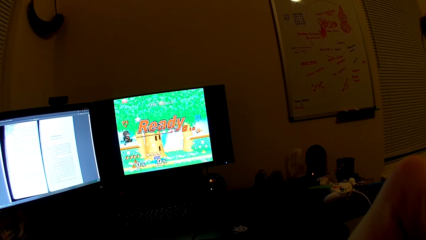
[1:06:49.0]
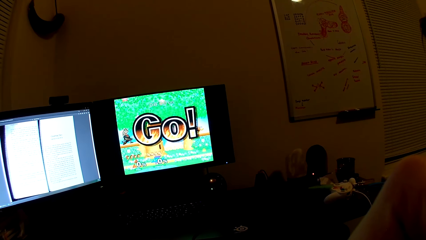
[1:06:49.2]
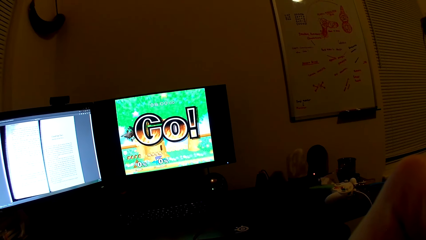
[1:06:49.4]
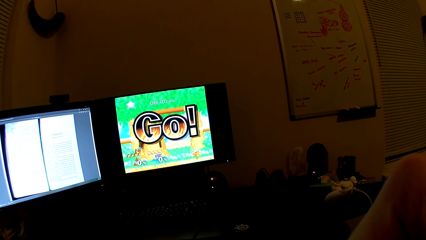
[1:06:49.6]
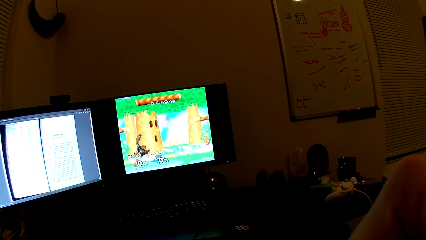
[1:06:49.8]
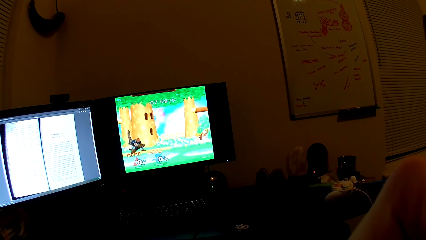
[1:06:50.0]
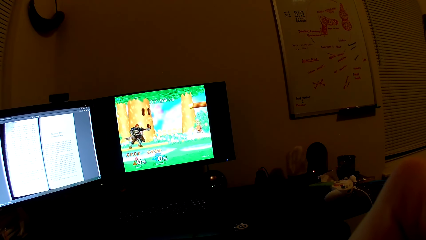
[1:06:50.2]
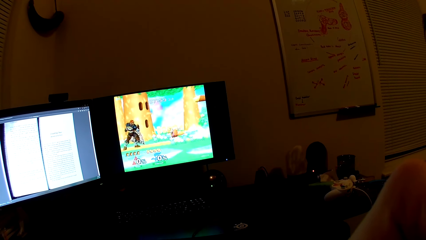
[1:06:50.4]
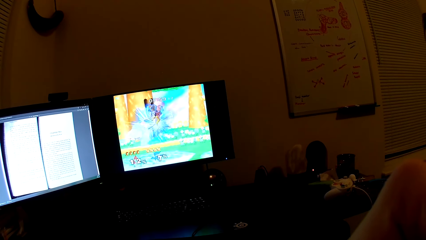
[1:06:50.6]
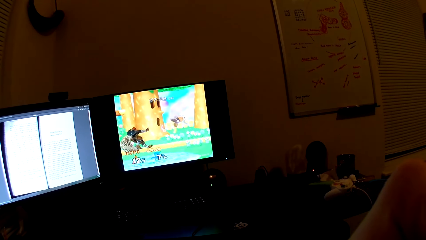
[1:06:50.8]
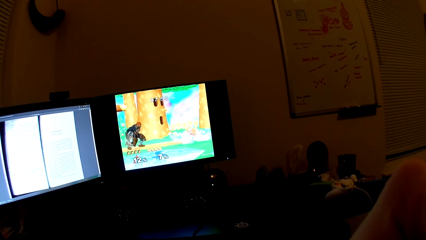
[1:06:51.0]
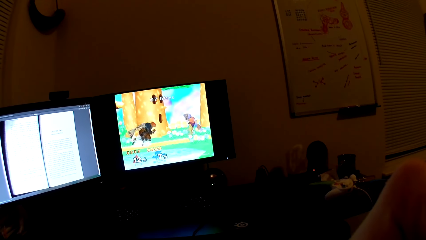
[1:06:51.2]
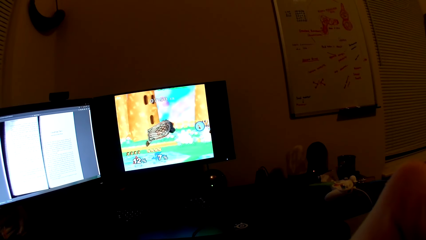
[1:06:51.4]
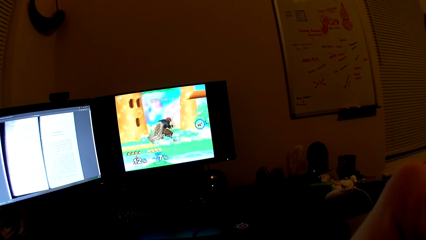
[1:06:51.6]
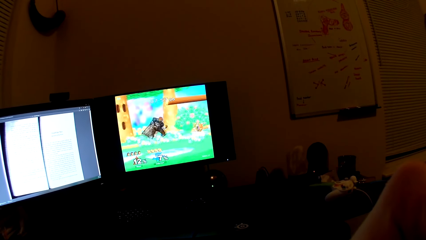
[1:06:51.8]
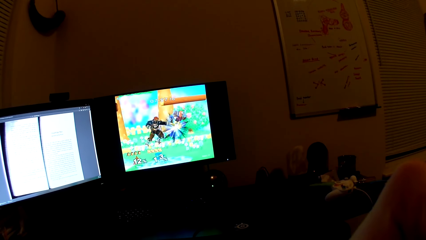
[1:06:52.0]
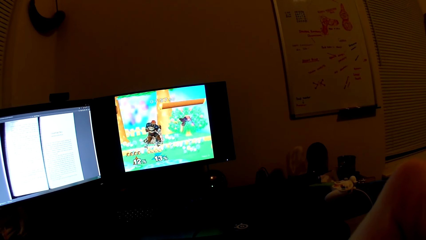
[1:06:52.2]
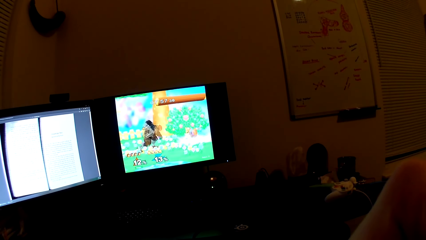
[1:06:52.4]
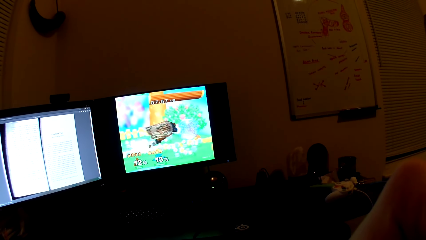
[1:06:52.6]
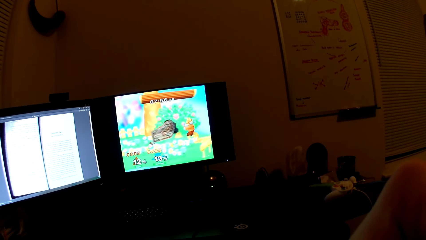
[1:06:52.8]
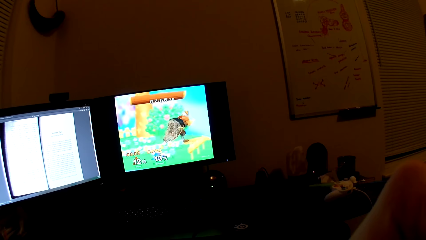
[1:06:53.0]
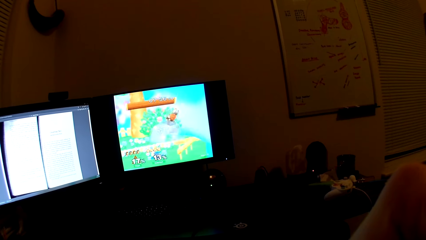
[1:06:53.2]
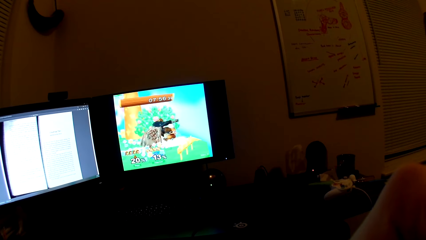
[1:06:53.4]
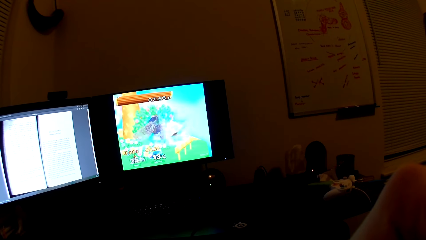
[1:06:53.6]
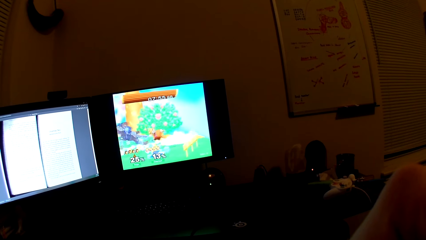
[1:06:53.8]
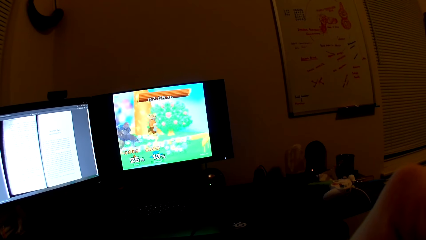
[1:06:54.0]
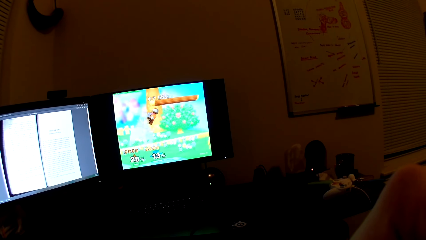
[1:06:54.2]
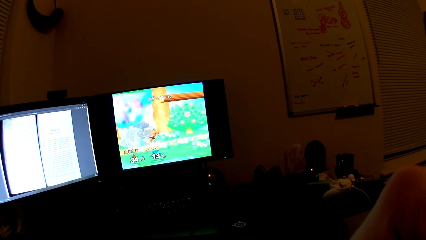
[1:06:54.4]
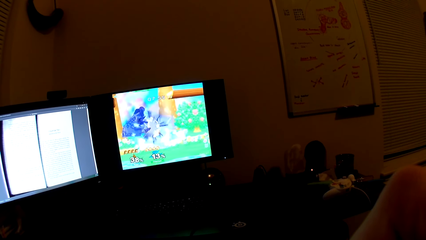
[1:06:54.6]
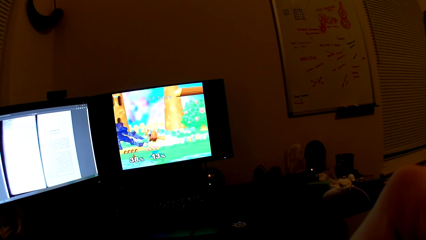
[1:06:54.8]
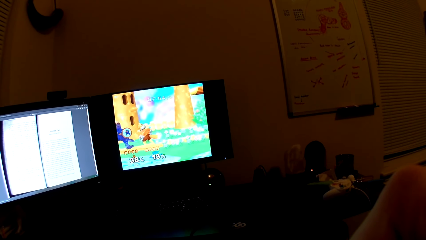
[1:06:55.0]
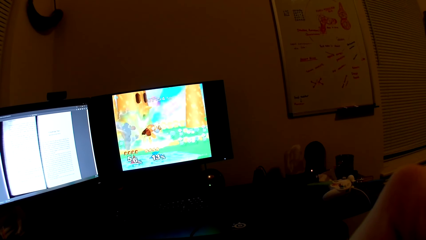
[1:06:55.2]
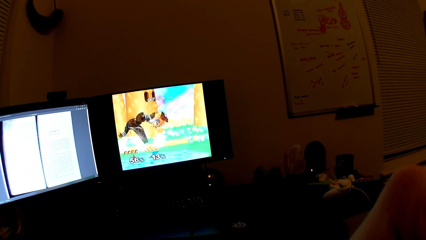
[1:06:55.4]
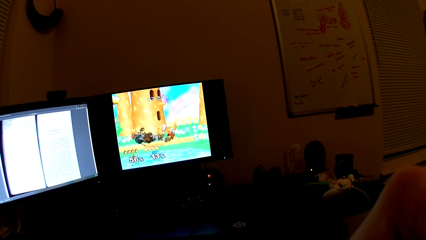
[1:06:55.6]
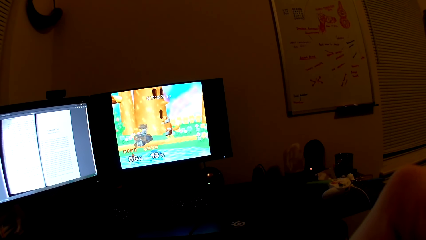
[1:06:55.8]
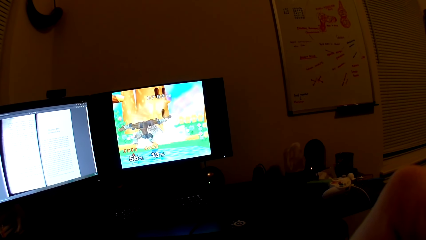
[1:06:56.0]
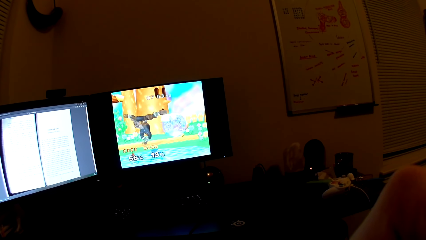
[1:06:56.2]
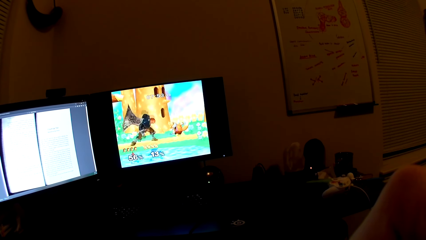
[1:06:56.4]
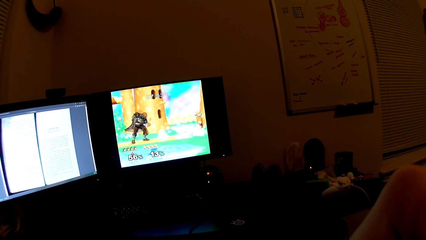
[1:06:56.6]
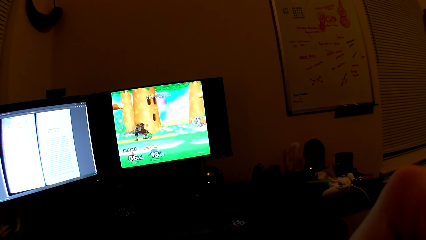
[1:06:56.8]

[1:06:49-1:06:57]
The camera wearer plays a game in the screen.

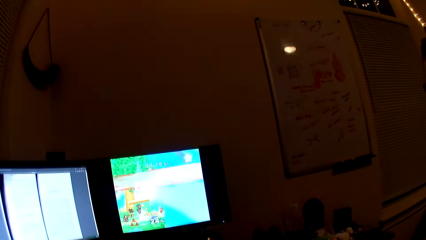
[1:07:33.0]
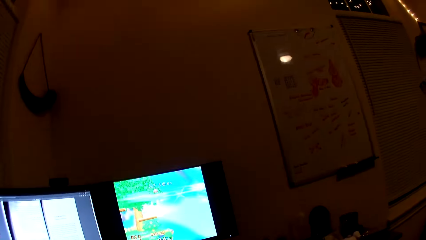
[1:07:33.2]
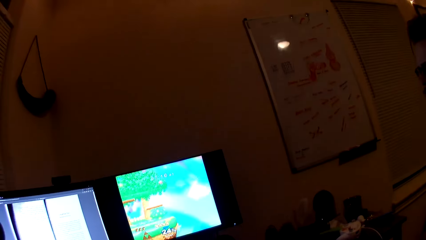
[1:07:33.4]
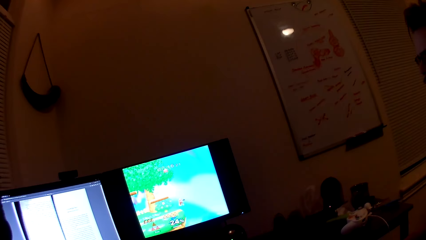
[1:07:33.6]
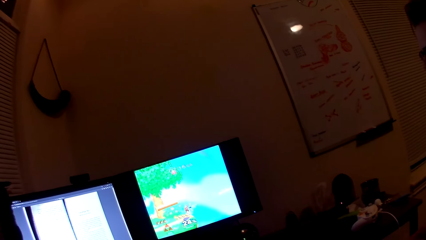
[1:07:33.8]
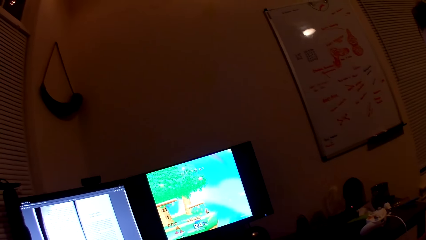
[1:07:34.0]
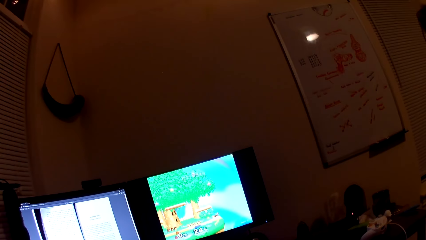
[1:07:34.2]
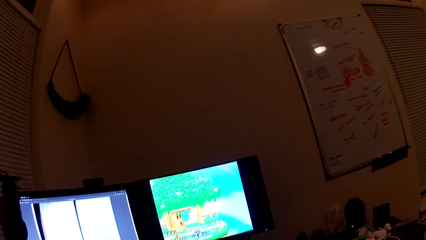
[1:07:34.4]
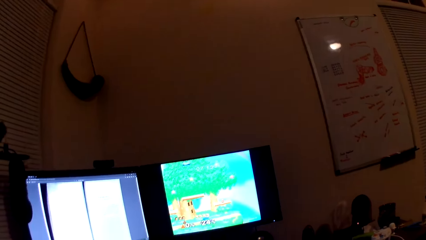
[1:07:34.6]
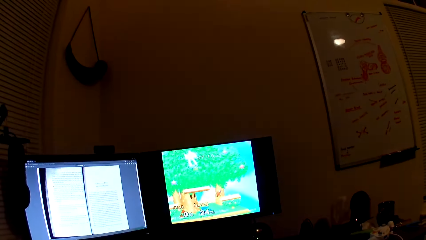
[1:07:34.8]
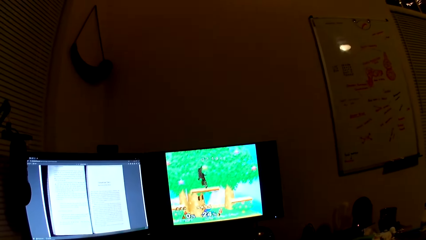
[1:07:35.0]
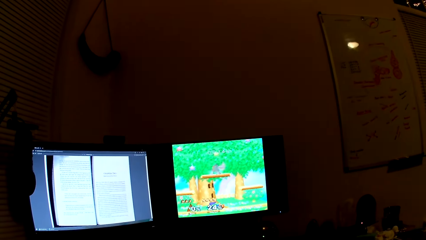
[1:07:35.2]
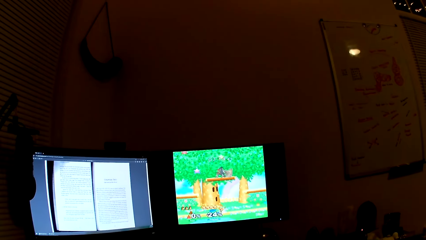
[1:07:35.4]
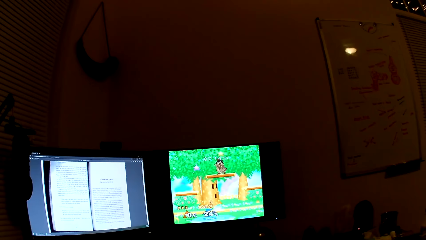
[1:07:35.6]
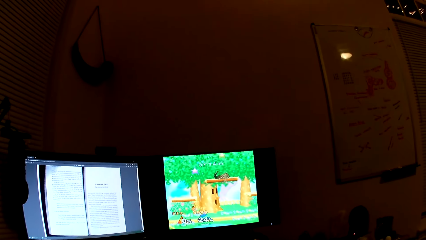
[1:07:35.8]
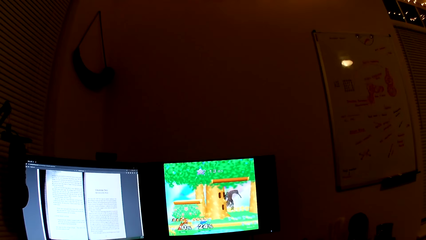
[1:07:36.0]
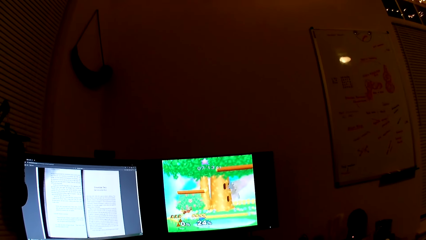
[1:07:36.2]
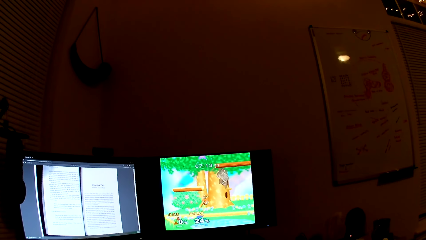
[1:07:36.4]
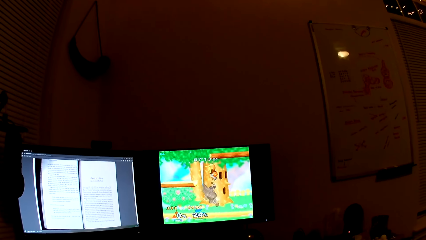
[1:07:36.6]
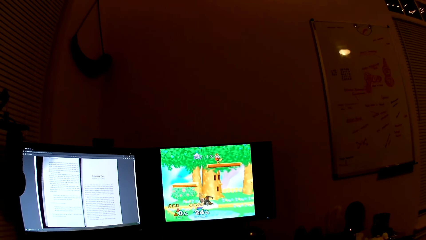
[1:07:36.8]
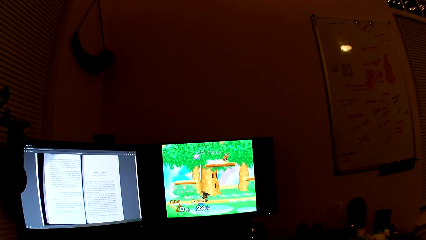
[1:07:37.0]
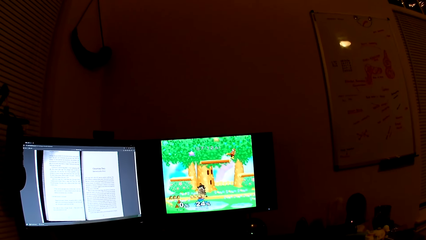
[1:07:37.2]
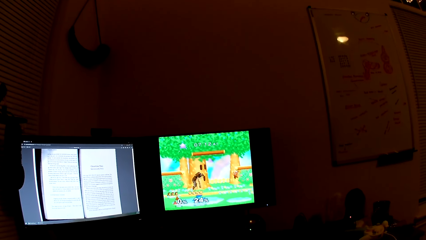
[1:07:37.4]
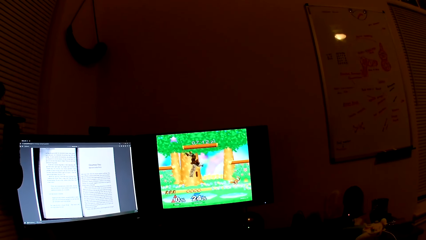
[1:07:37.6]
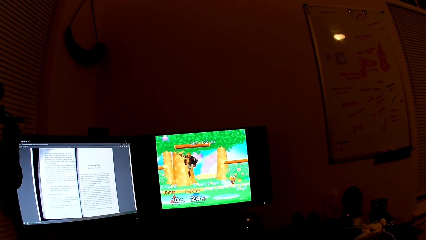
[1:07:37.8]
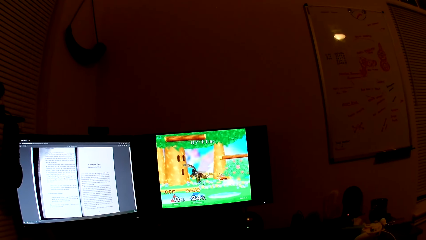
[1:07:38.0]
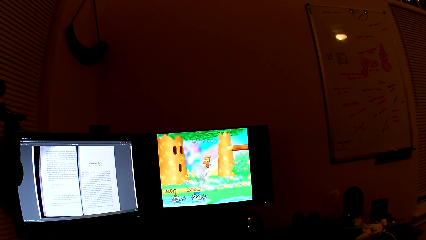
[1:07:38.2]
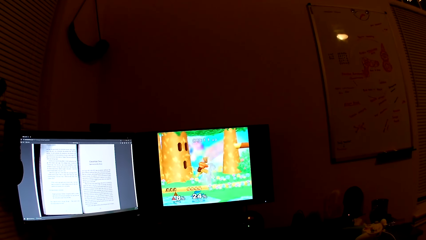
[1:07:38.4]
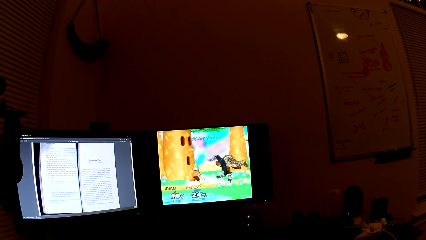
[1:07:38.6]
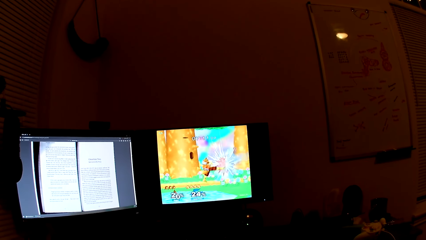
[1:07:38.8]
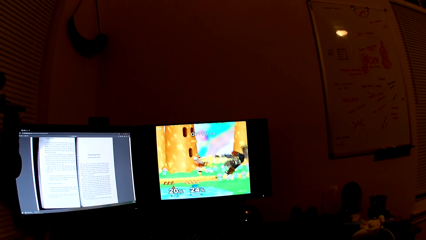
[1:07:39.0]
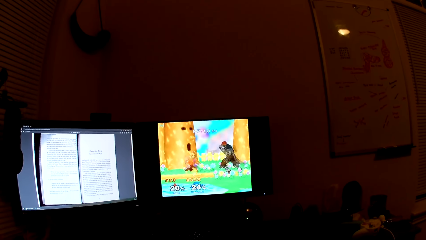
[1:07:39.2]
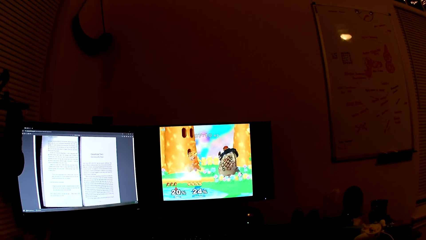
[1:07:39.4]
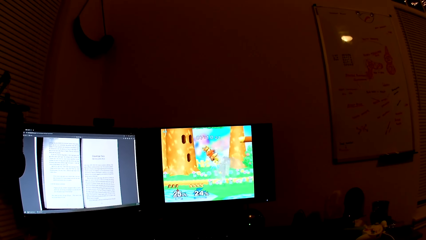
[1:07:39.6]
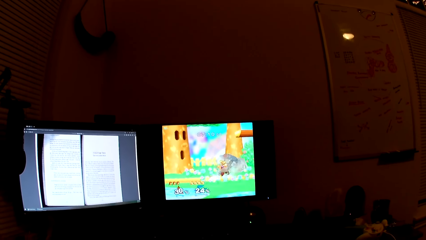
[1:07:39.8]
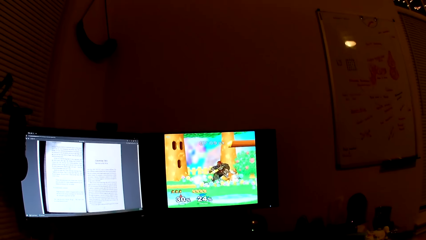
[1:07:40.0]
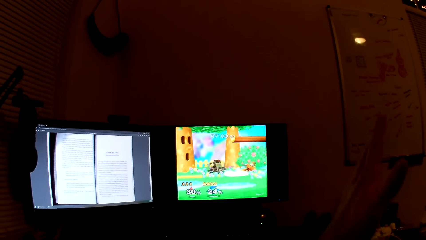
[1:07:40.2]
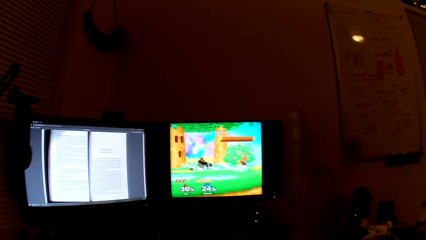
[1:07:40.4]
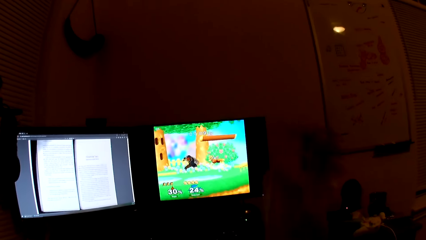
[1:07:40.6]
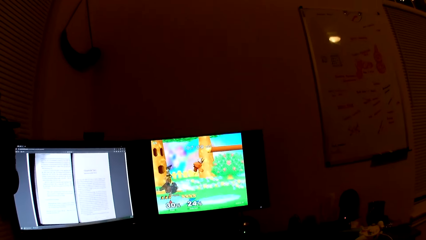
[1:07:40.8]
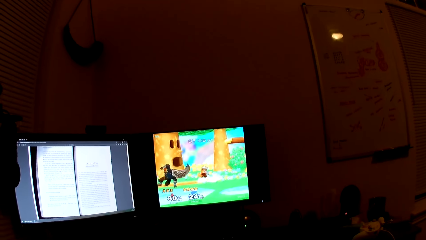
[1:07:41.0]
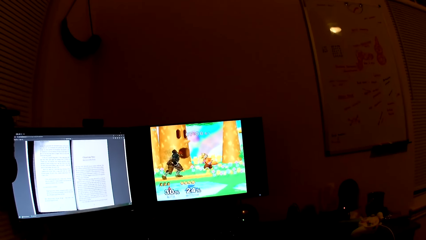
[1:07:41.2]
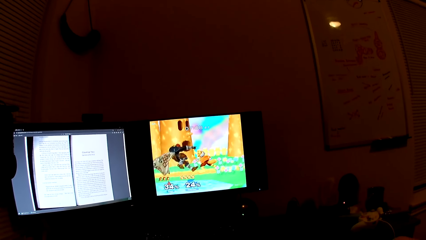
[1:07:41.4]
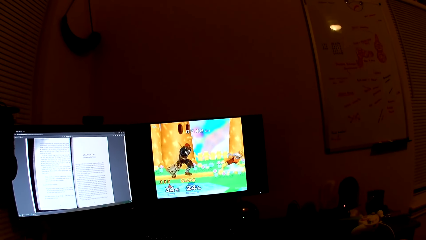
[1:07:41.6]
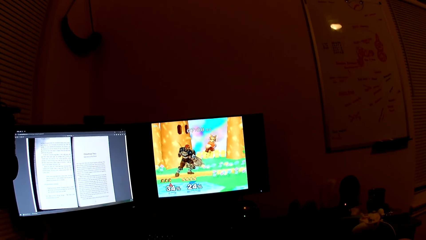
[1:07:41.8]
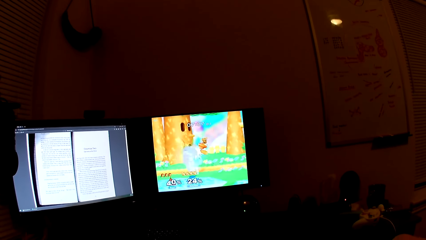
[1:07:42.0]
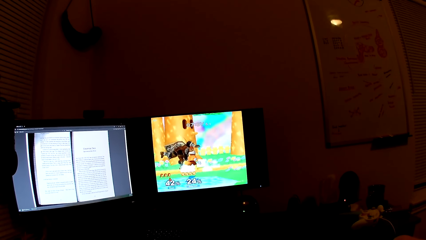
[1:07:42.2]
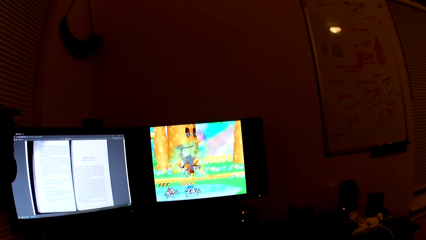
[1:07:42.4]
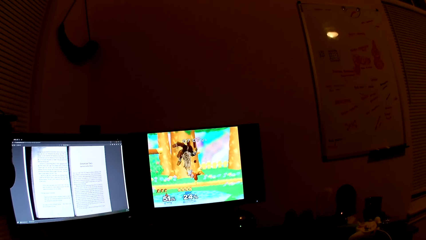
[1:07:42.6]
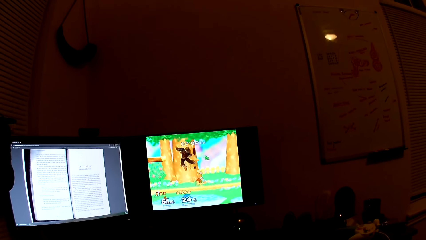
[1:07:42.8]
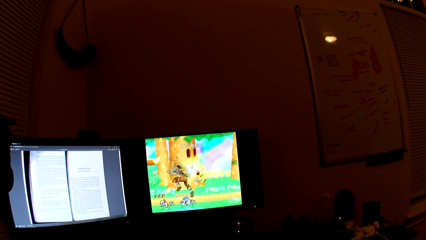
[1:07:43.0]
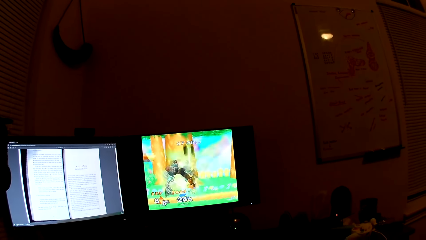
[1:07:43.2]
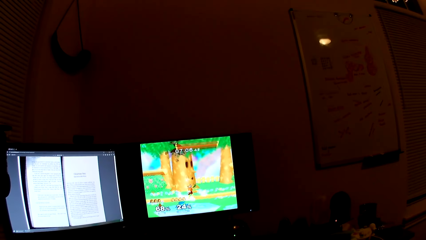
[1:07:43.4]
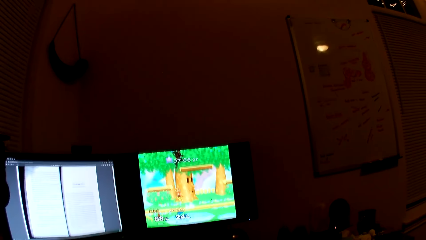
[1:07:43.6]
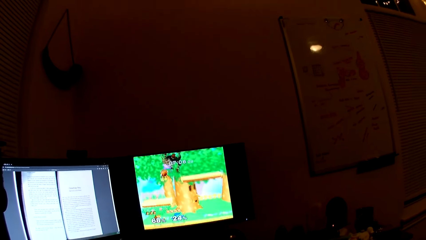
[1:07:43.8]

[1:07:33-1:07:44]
The camera wearer talks to a man. They play a game in the screen. The man waves his left hand.
